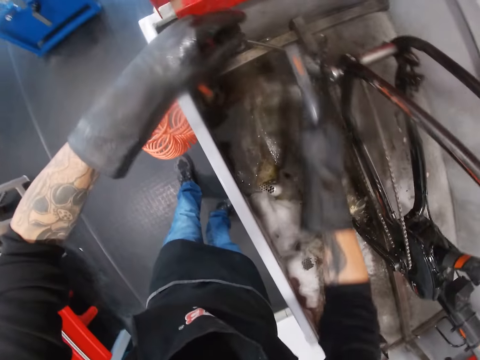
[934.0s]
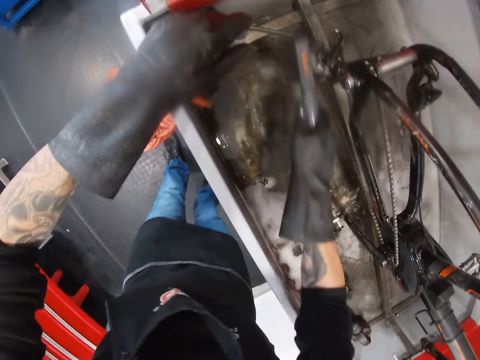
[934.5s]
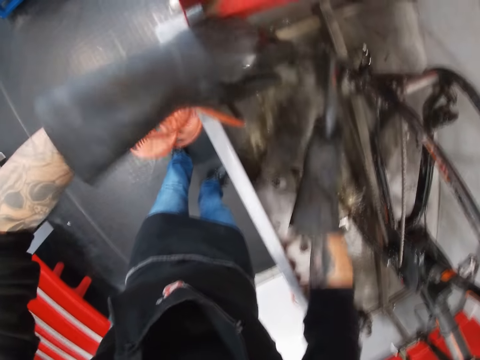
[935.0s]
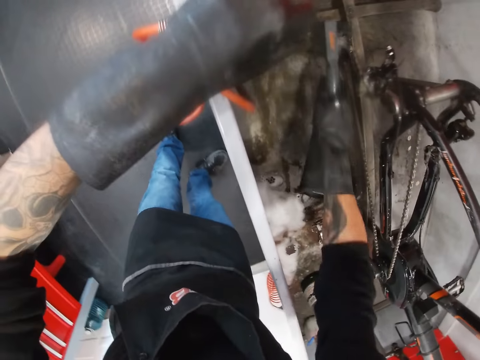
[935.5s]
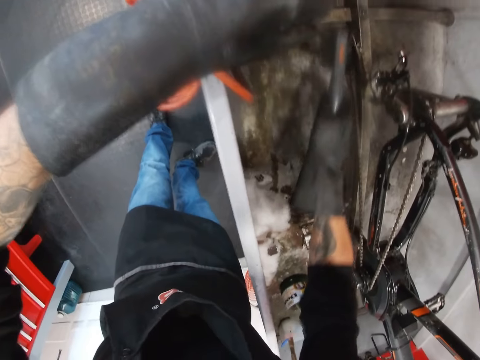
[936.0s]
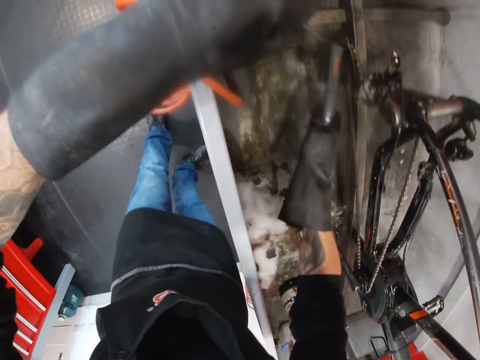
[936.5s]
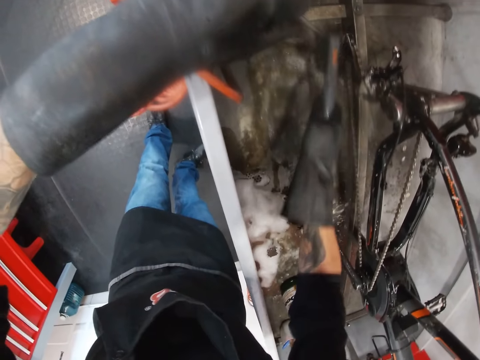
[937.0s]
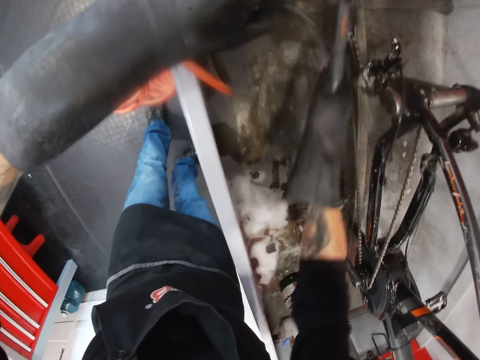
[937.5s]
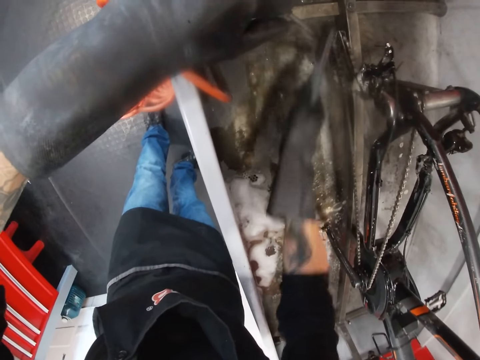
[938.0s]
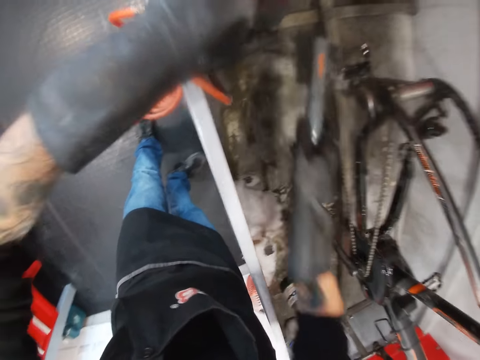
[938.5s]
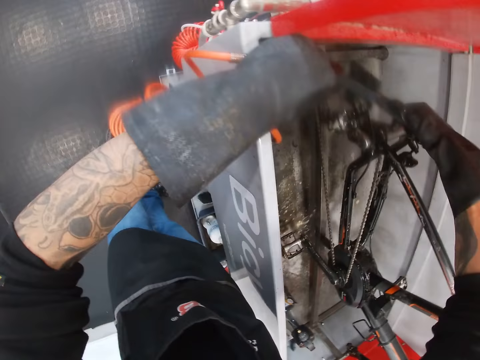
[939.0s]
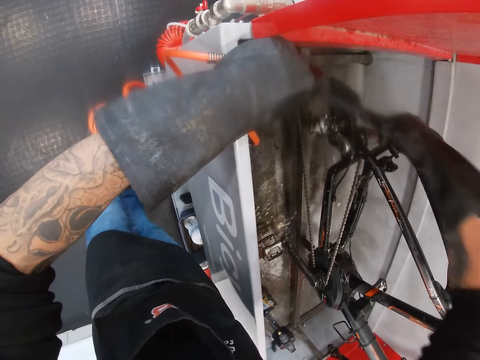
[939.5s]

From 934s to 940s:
The camera wearer passes the brush to his right hand. He cleans the bicycle with the brush in his right hand.

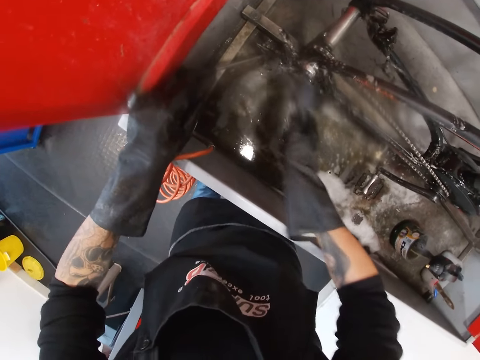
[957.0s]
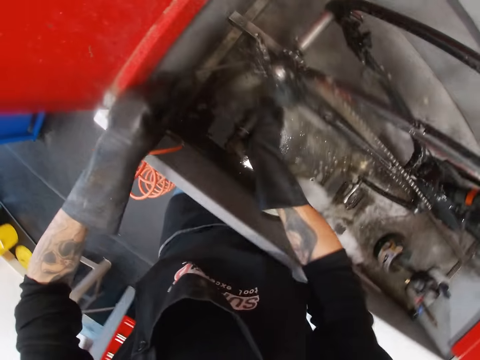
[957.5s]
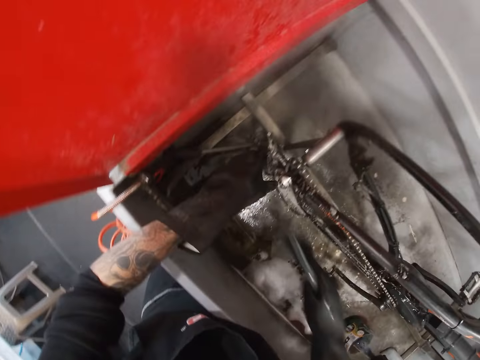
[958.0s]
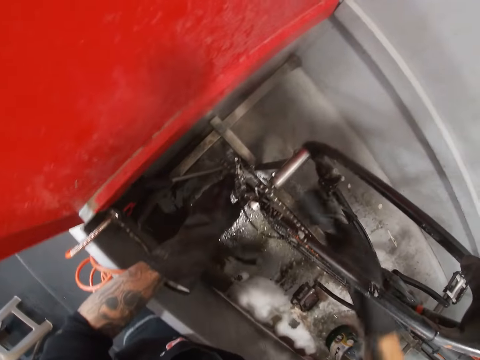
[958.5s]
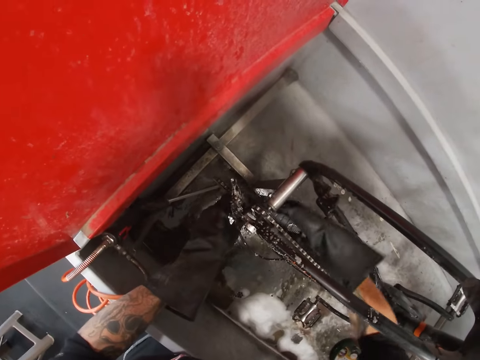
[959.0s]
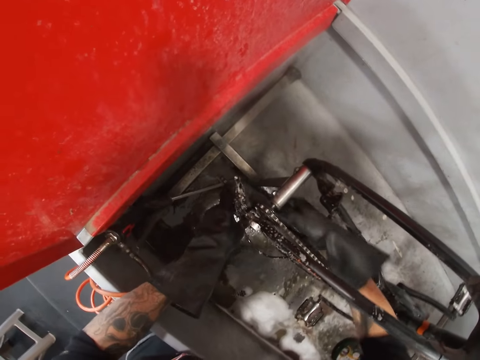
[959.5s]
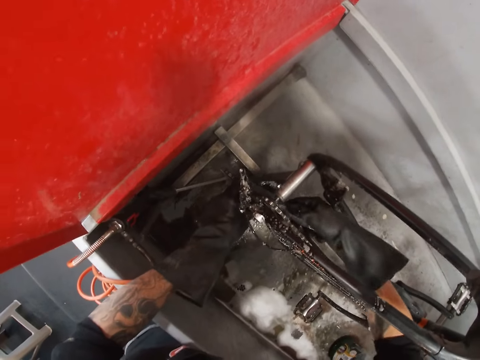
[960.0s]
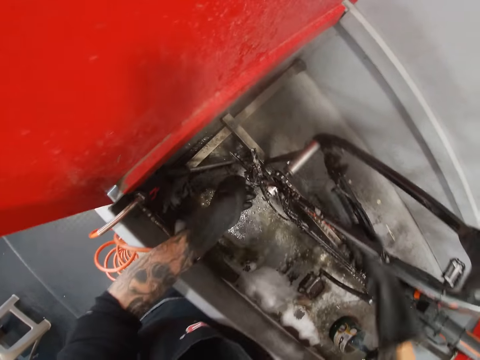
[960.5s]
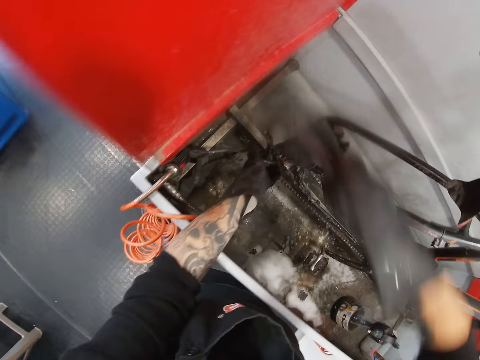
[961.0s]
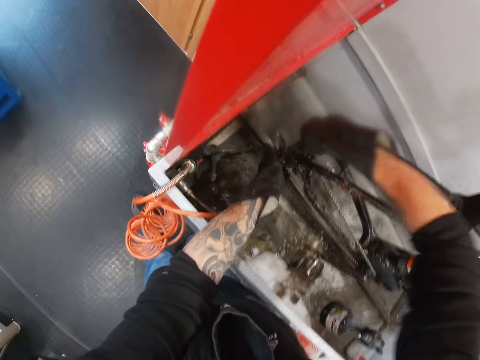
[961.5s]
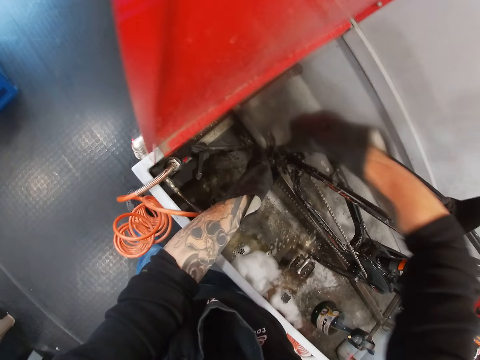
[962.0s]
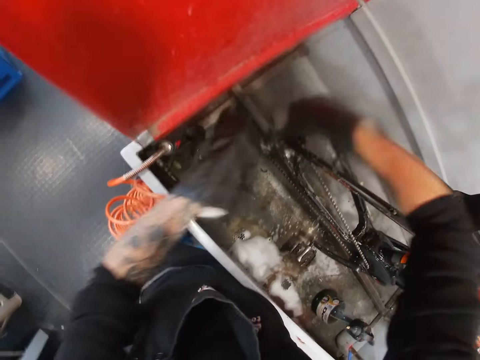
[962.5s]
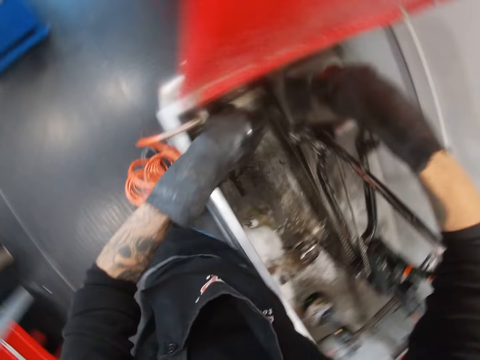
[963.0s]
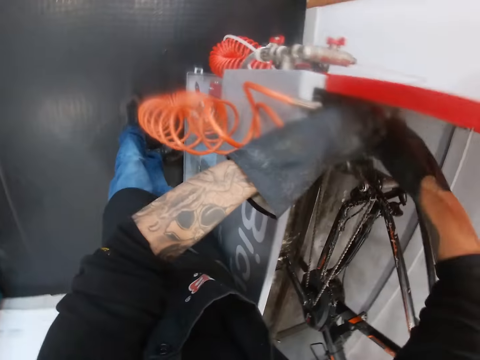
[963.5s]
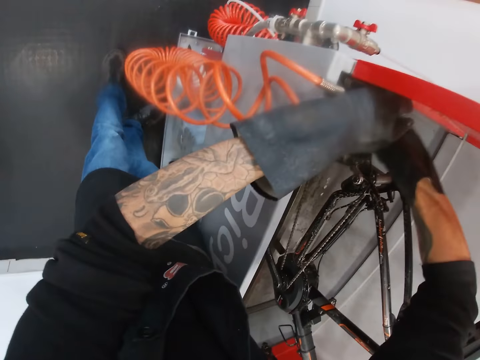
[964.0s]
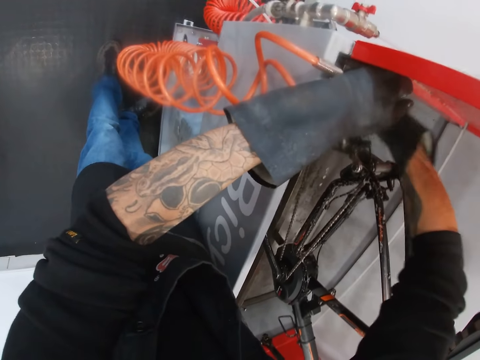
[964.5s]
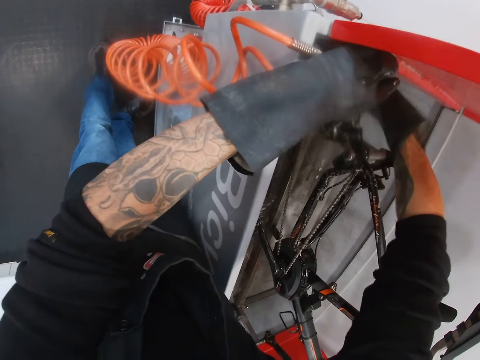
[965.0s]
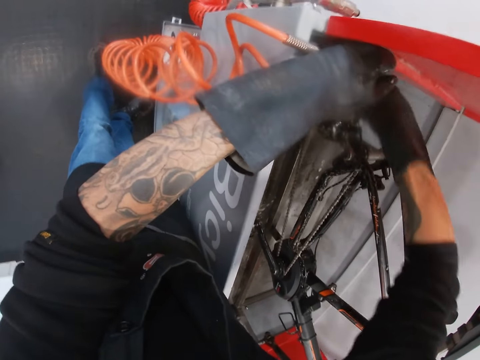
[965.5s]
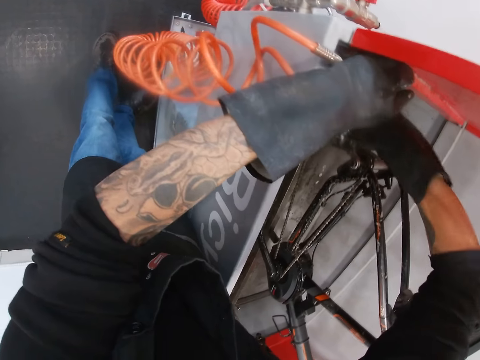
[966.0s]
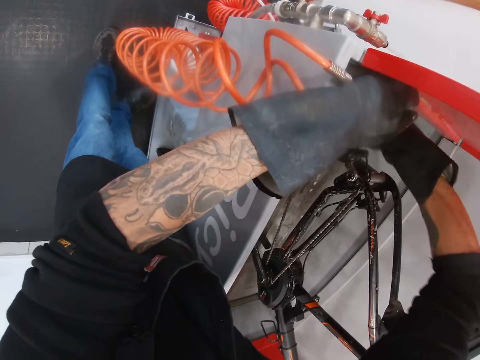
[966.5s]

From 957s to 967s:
The camera wearer holds a bicycle chain. They brush the chain with a brush. They turn to the side.

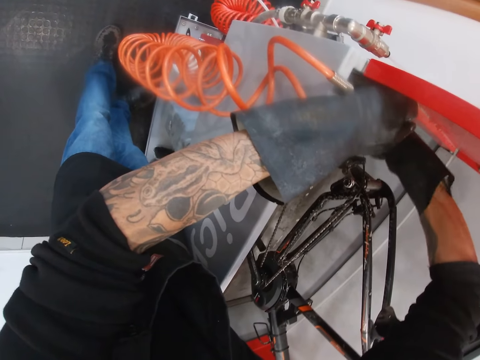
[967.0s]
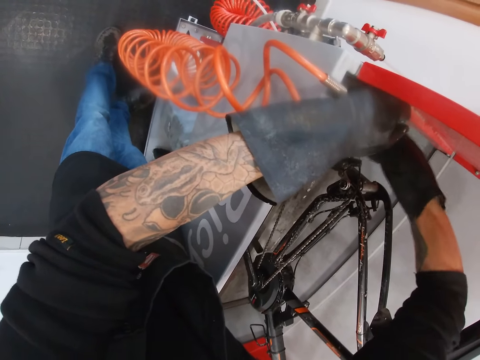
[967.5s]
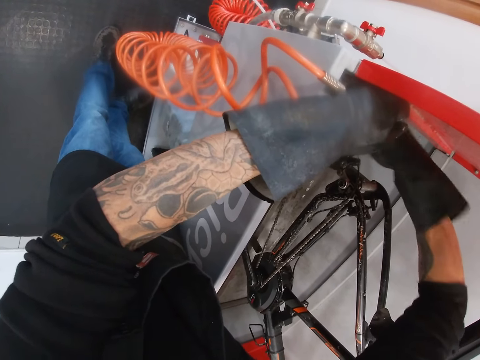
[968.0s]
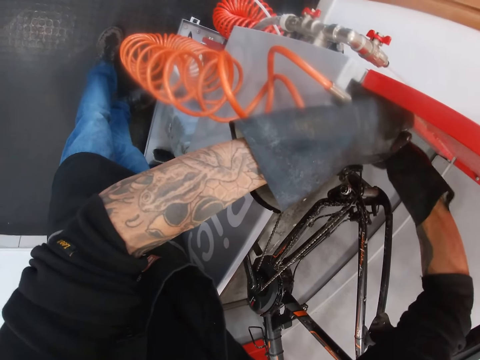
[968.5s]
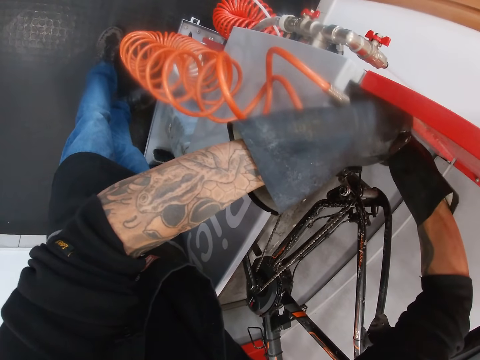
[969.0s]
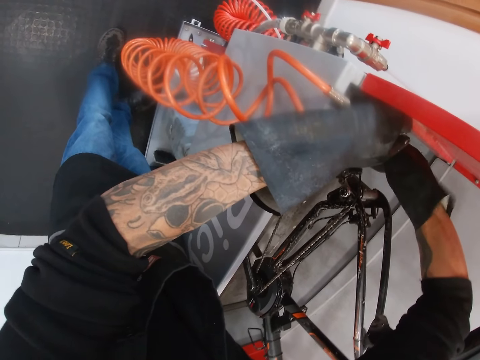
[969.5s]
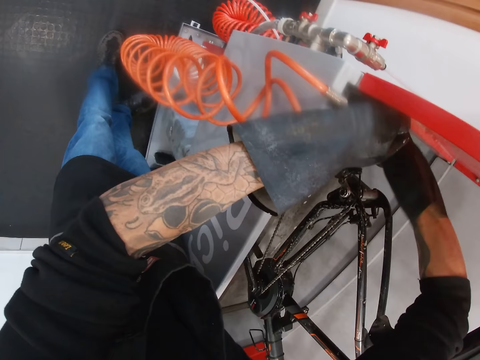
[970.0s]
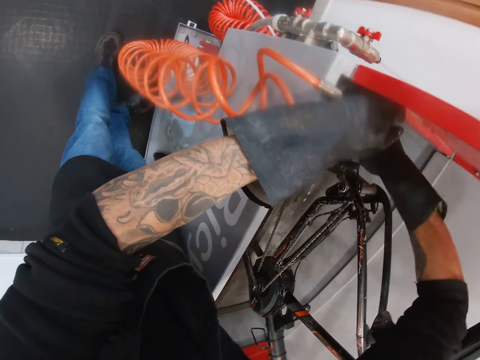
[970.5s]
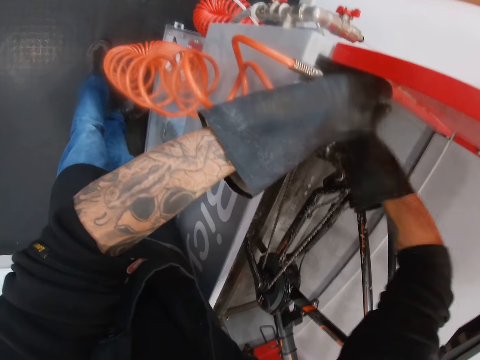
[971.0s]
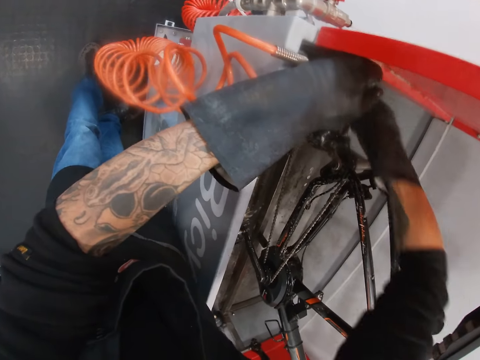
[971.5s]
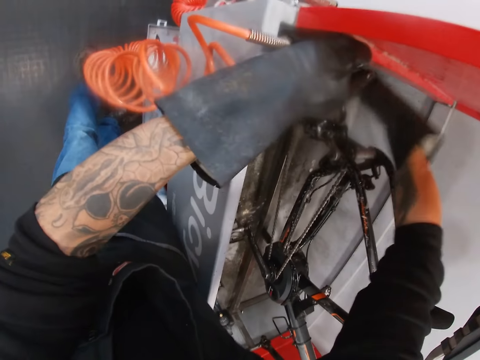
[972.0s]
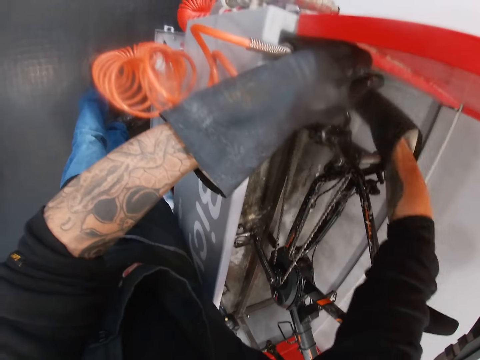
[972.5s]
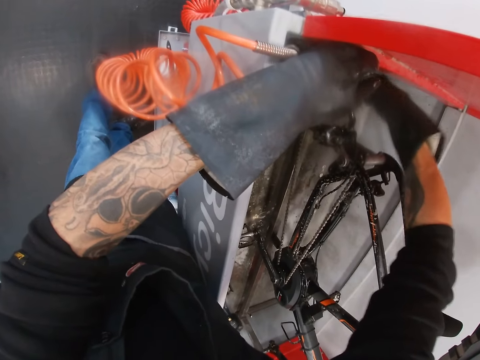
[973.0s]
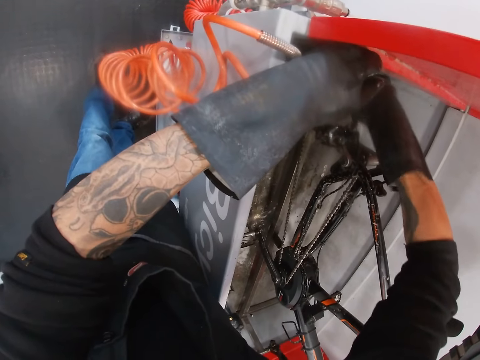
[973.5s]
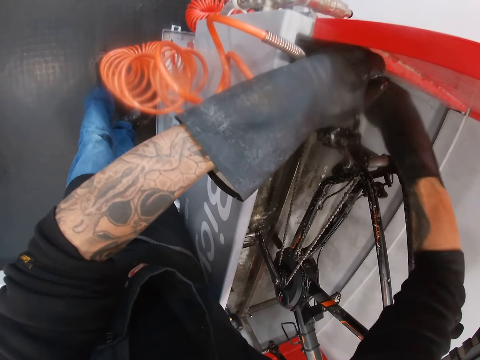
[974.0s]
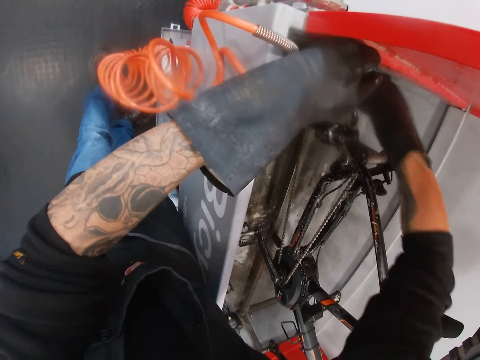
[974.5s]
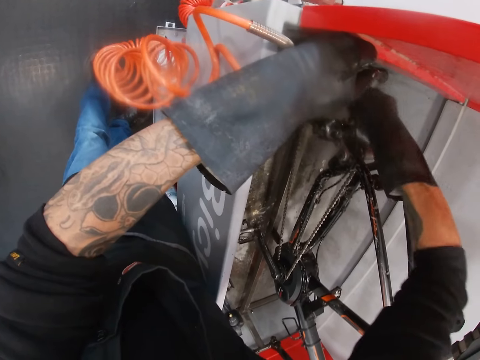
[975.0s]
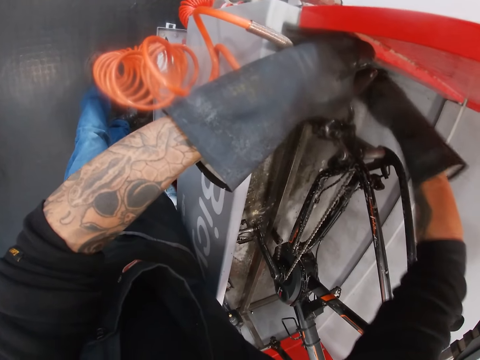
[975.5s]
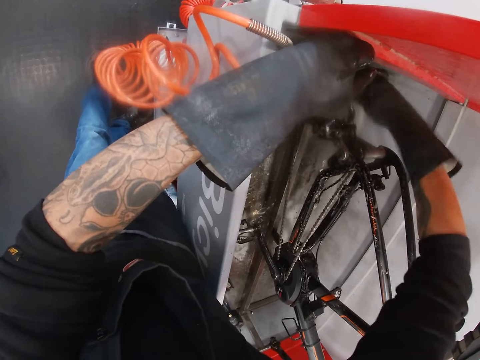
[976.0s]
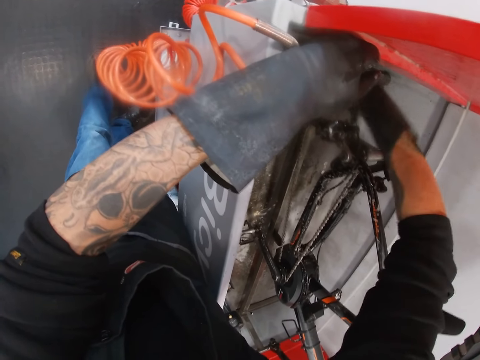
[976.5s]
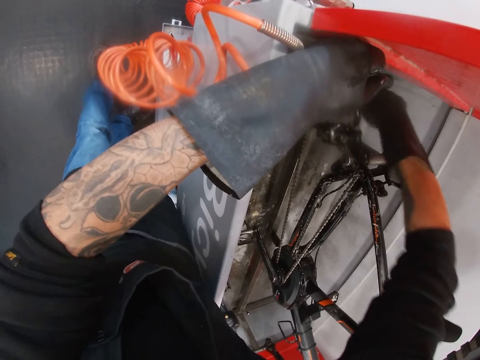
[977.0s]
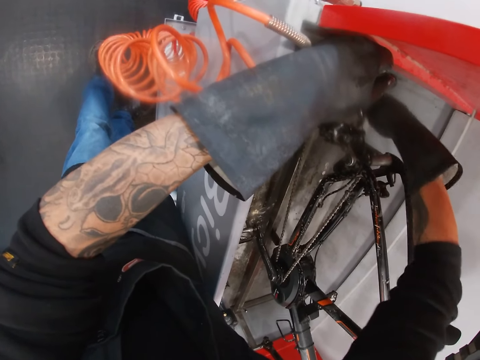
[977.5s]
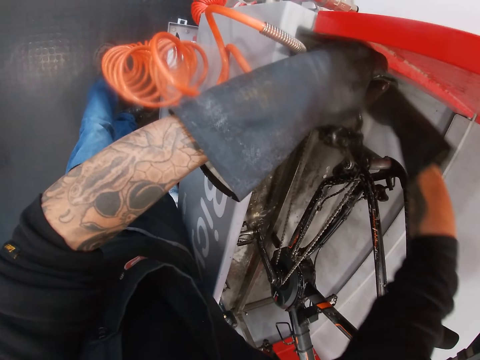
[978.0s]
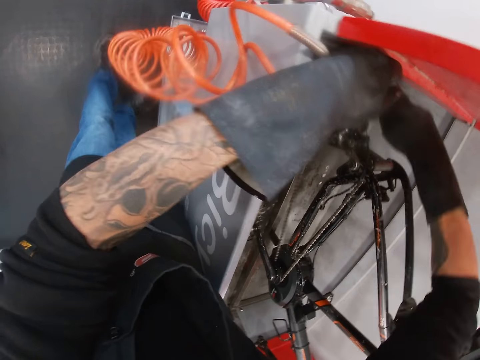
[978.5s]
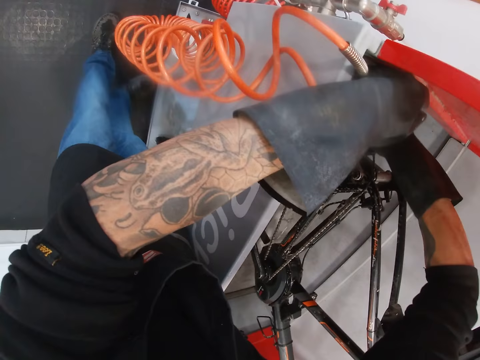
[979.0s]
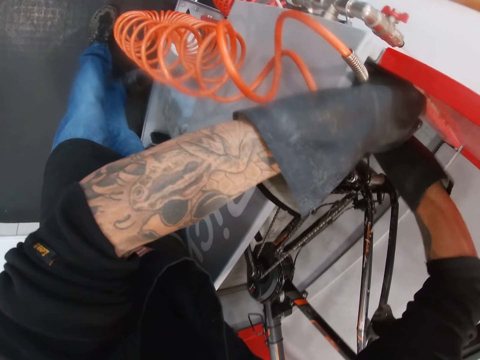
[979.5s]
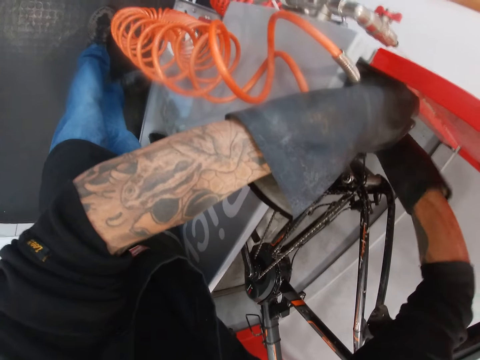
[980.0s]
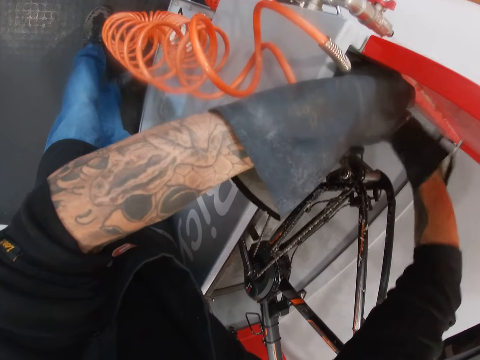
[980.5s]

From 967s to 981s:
The camera wearer brushes a bicycle with a brush.
